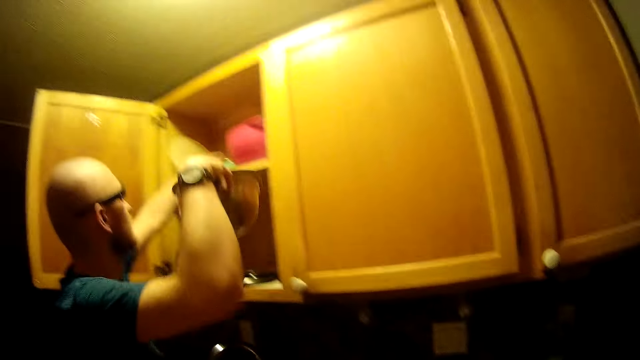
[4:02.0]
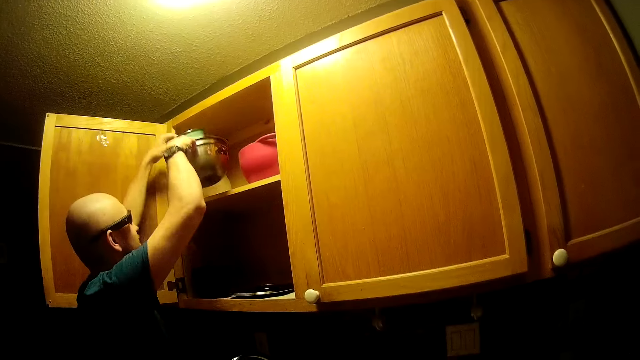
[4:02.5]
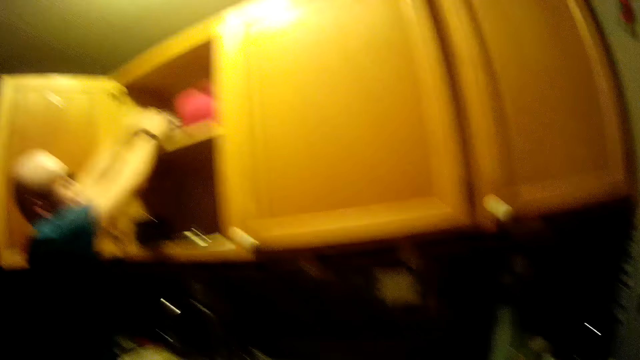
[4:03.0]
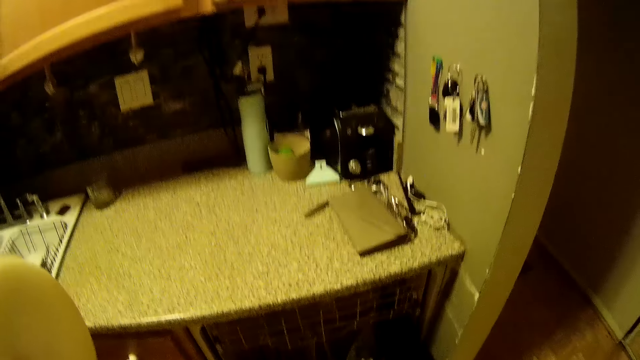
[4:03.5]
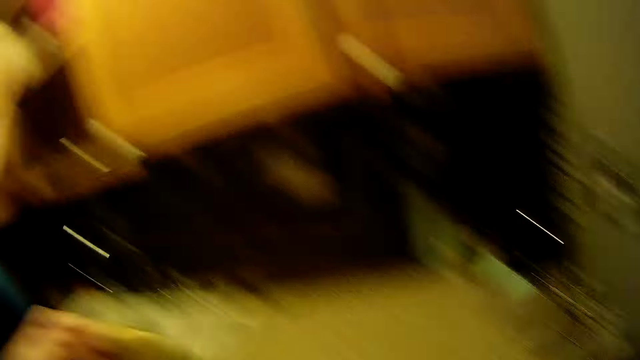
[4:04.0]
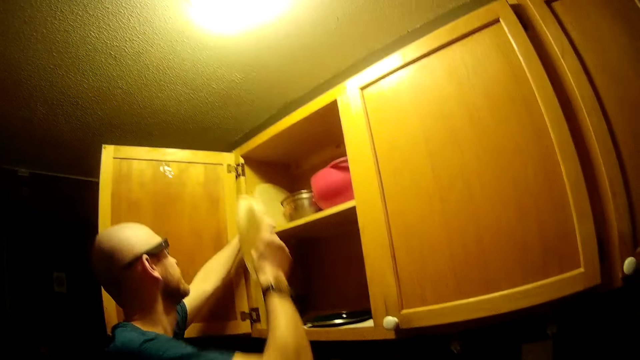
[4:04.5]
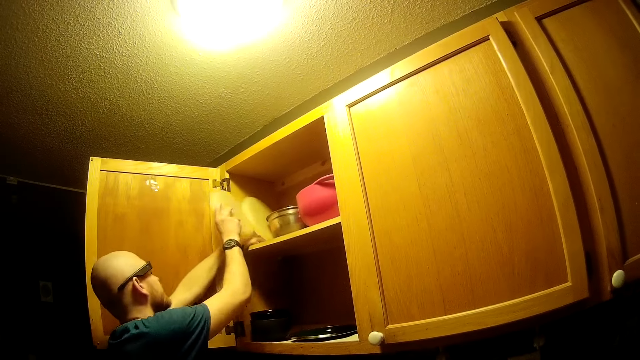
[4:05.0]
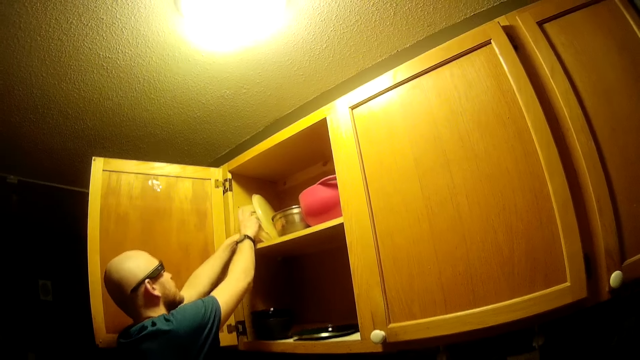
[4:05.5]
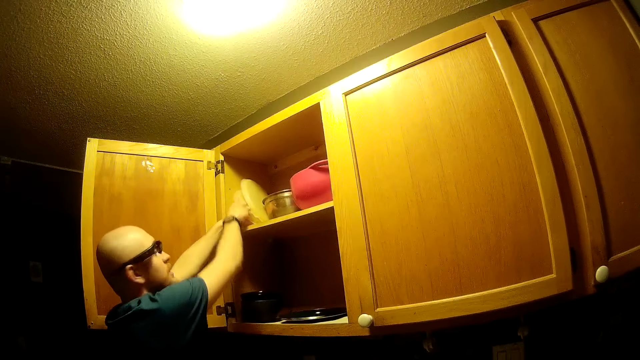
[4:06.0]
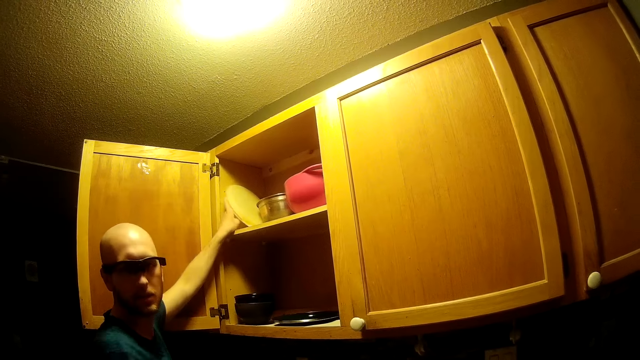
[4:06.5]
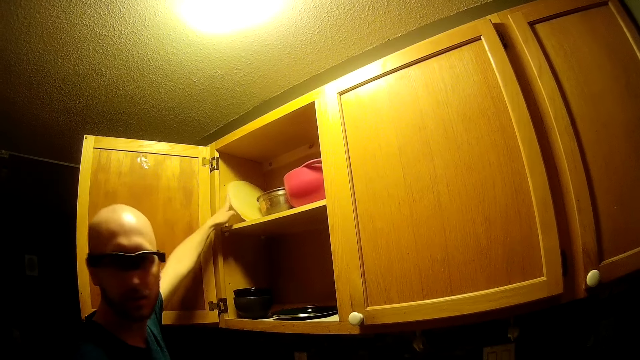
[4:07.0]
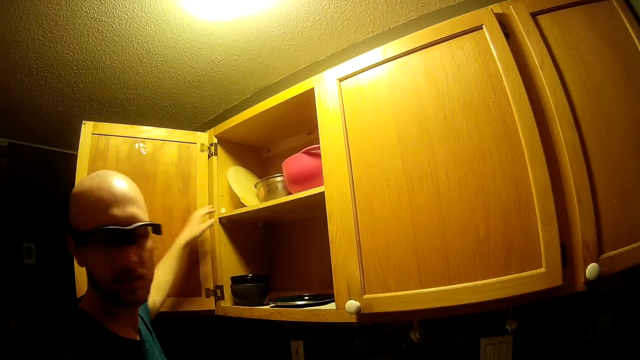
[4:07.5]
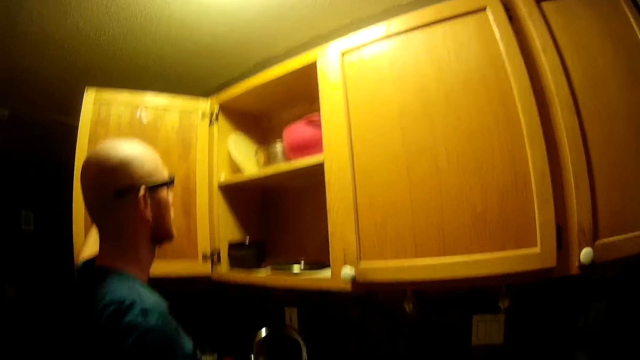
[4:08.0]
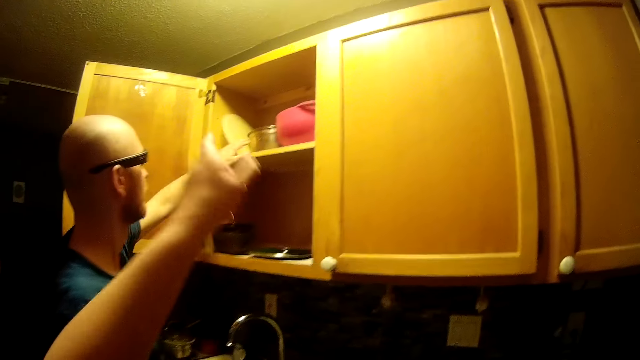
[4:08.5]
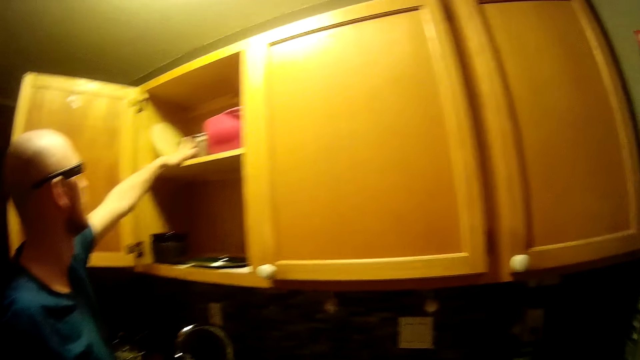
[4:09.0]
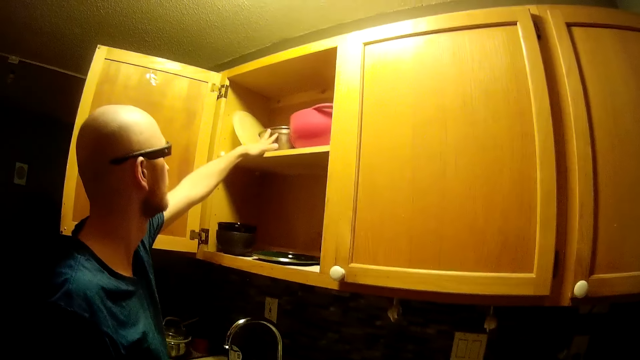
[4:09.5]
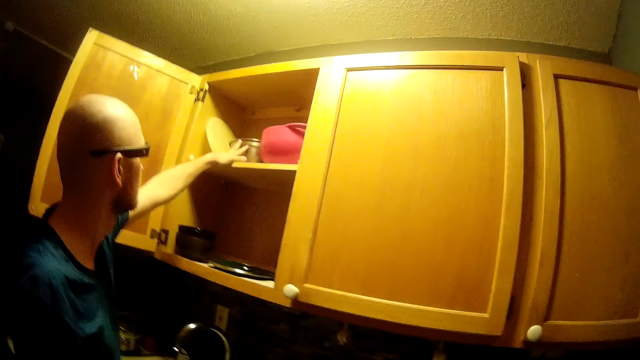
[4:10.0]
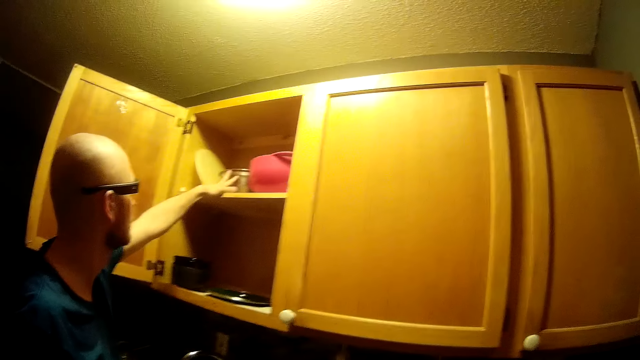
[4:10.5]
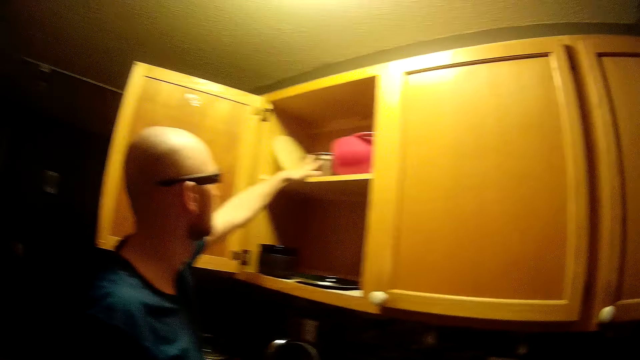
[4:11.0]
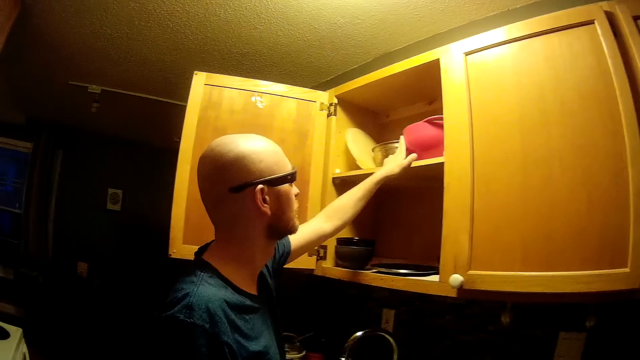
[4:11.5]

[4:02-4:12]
The man places the stainless bowl in the cabinet with both hands. The camera wearer talks with the man. The man receives a plate from the camera wearer with his right hand. He places the plate in the cabinet with both hands. He touches the stainless bowl in the cabinet with his left hand.

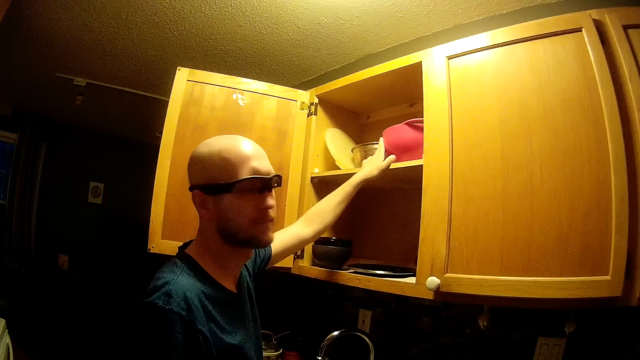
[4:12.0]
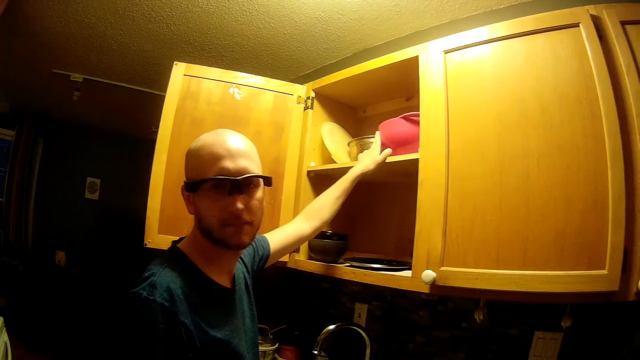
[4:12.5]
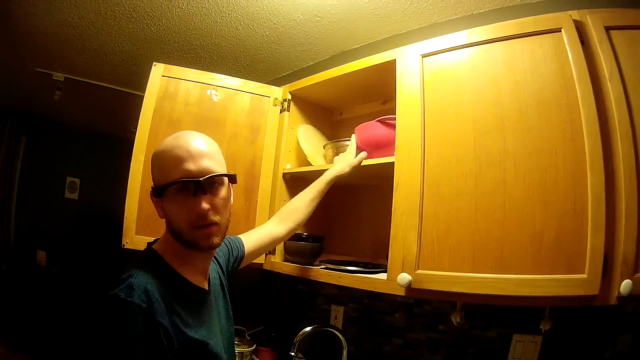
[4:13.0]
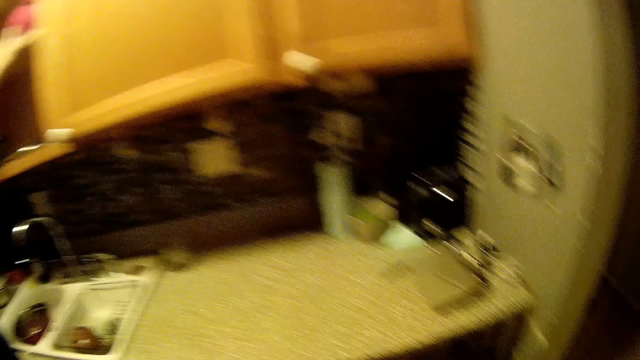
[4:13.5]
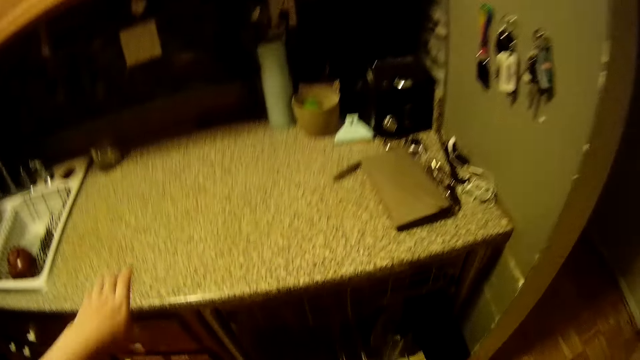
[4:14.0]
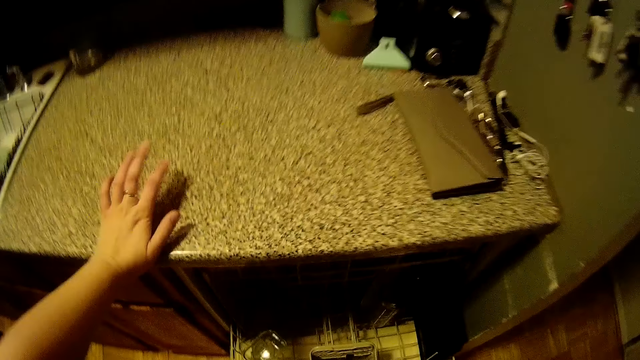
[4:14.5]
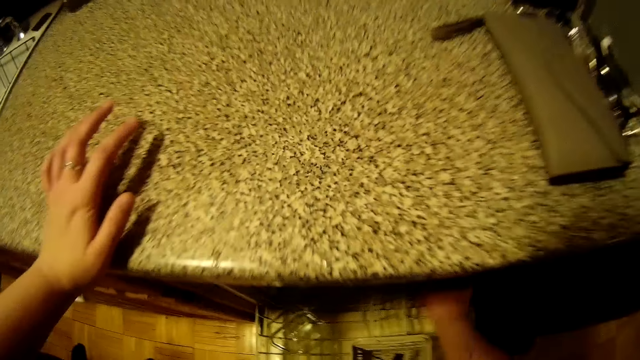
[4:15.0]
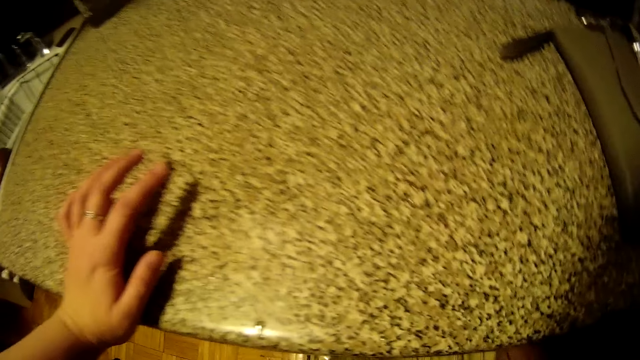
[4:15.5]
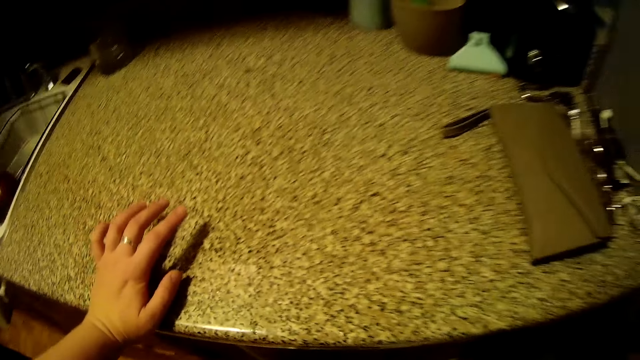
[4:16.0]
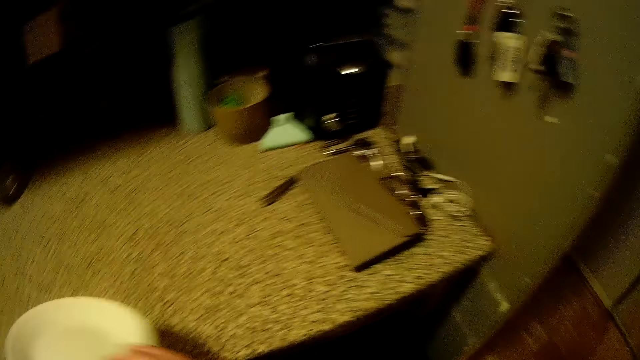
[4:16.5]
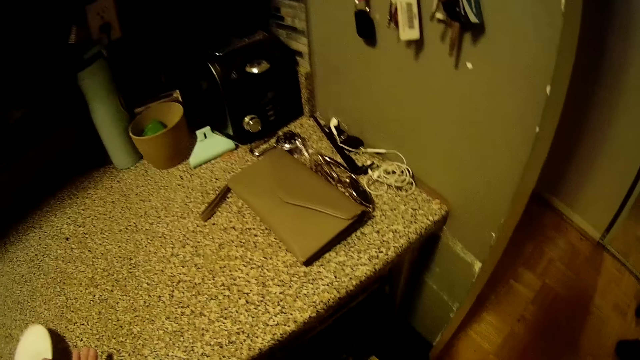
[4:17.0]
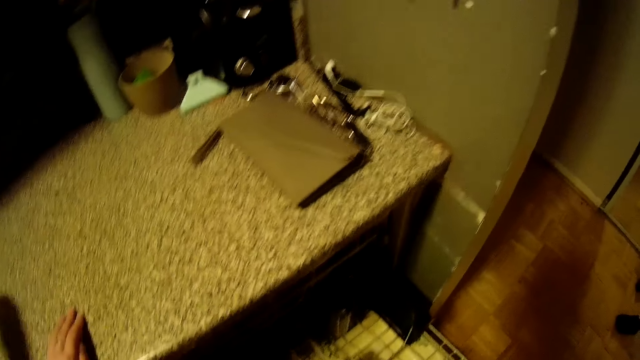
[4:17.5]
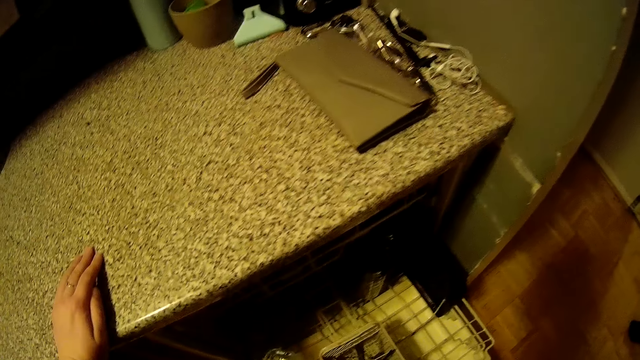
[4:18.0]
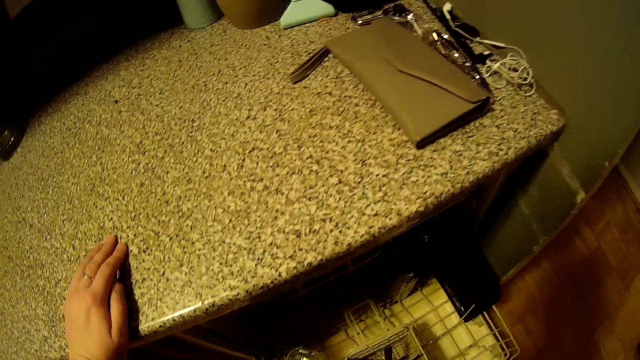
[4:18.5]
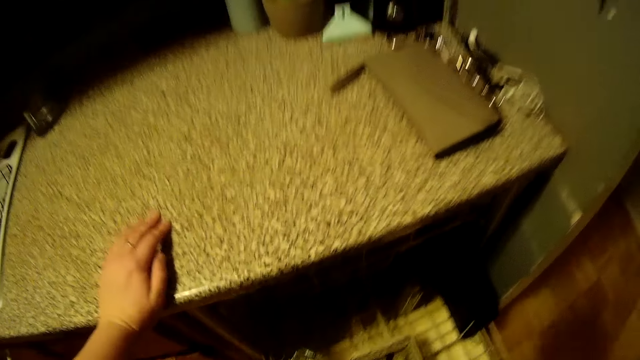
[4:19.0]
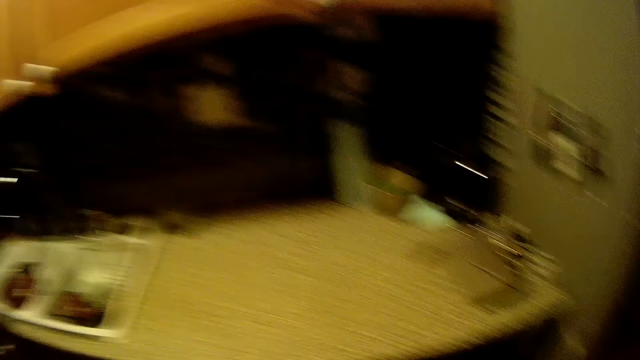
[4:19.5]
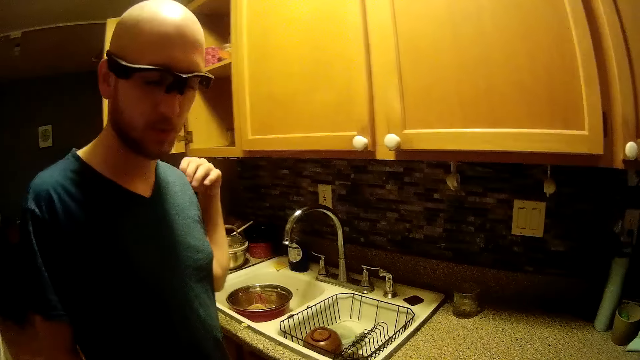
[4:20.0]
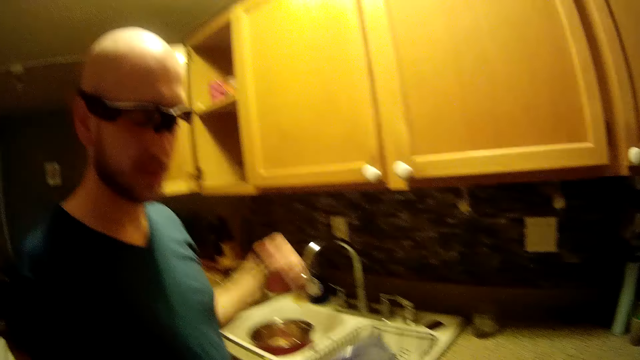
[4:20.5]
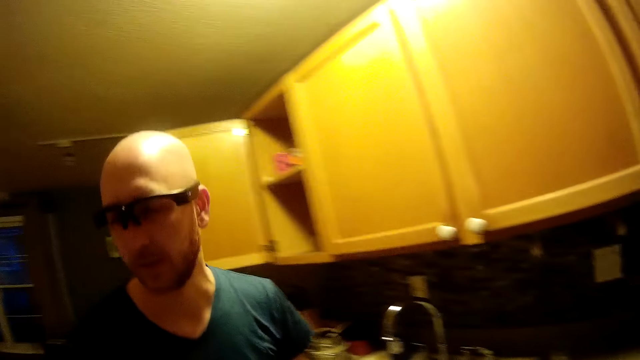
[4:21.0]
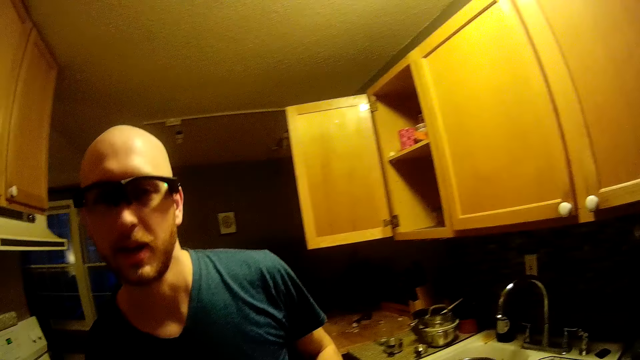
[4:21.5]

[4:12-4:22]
The camera wearer places her left hand on the kitchen slab. She looks around the kitchen cabinet. She picks up a bowl from the drawer's shelf with her right hand. She drops the plate on the kitchen slab with her right hand. She interacts with a man. She talks with the man.
